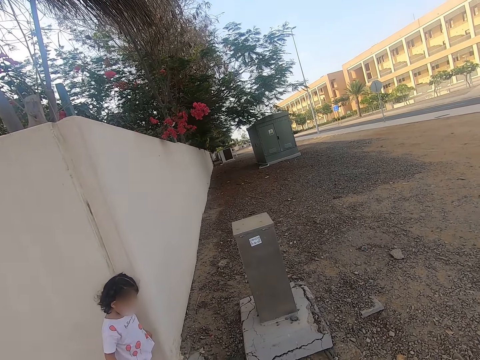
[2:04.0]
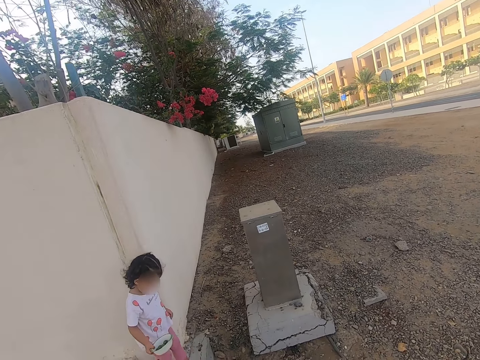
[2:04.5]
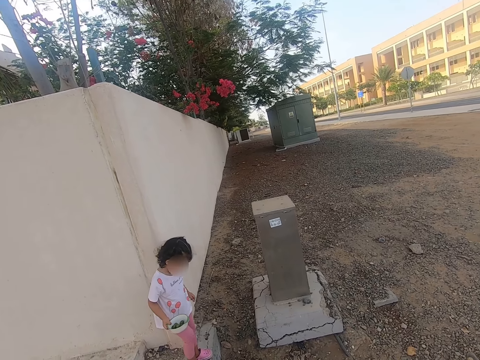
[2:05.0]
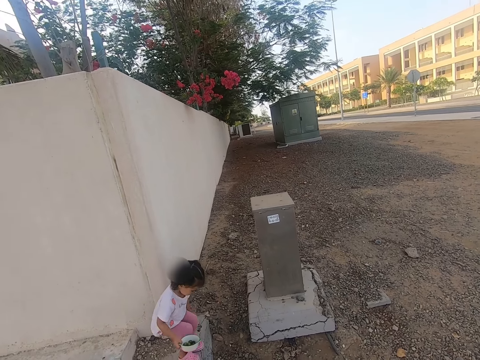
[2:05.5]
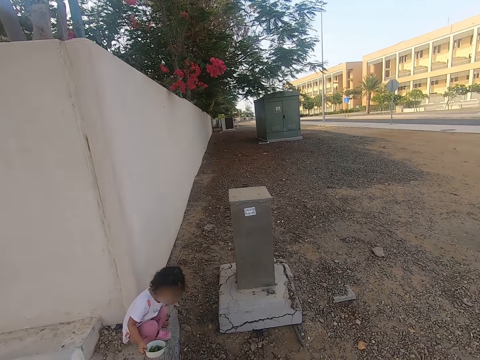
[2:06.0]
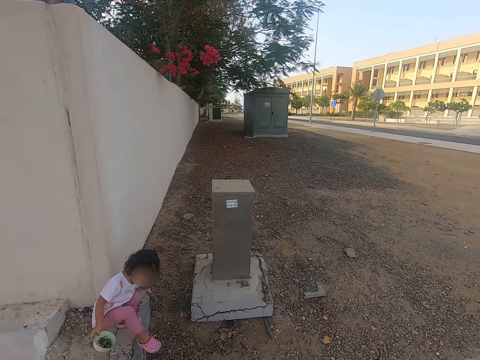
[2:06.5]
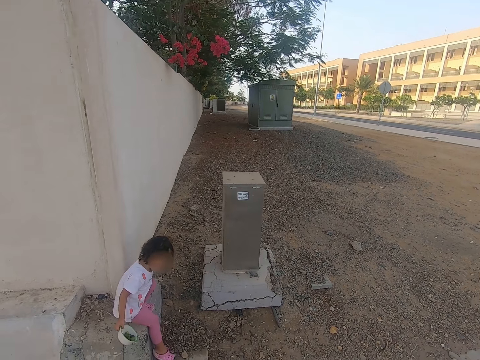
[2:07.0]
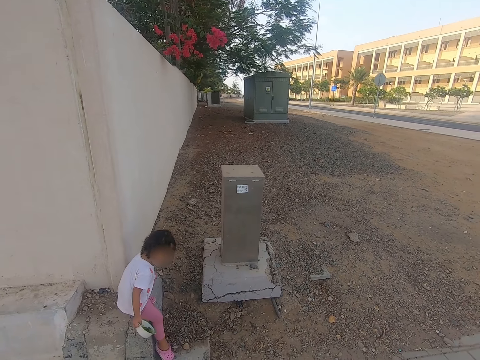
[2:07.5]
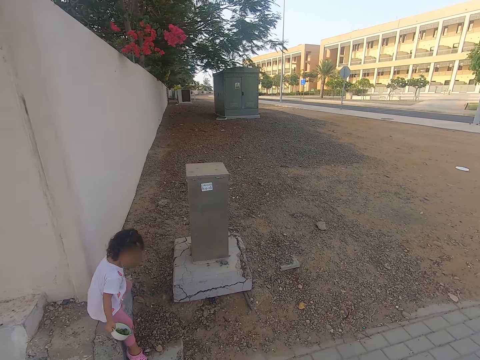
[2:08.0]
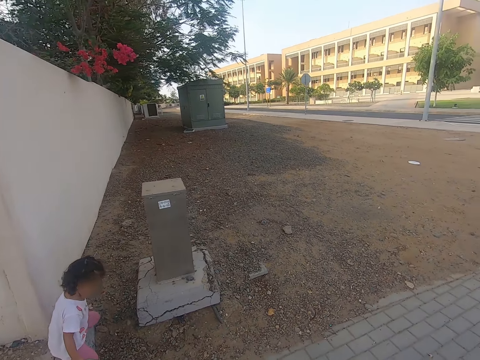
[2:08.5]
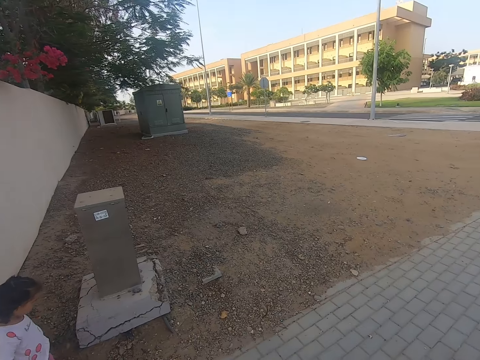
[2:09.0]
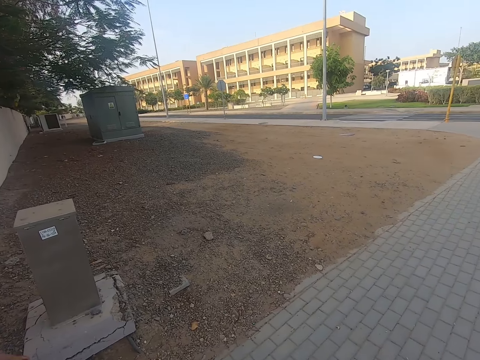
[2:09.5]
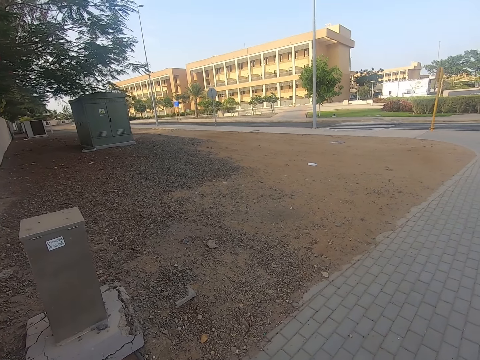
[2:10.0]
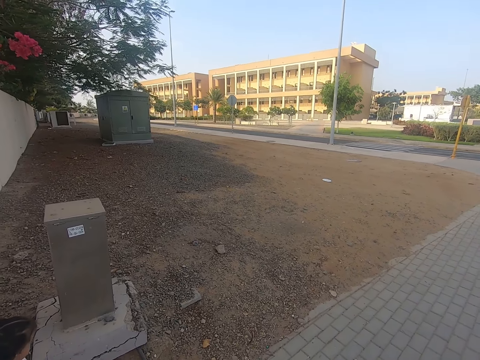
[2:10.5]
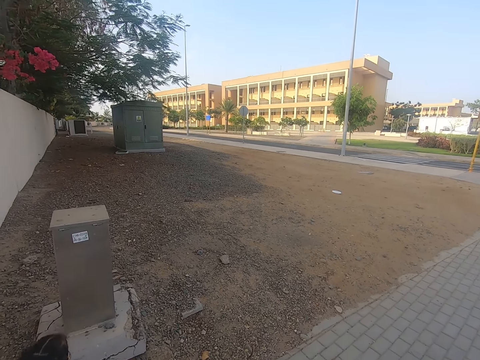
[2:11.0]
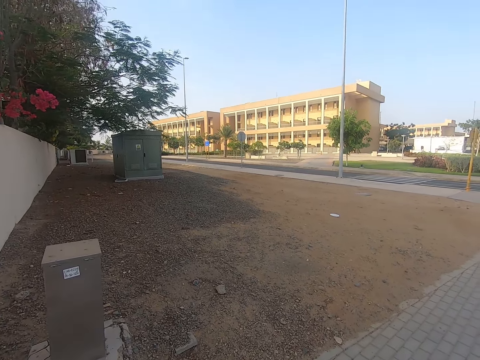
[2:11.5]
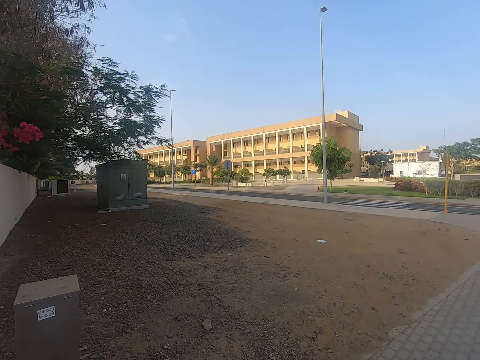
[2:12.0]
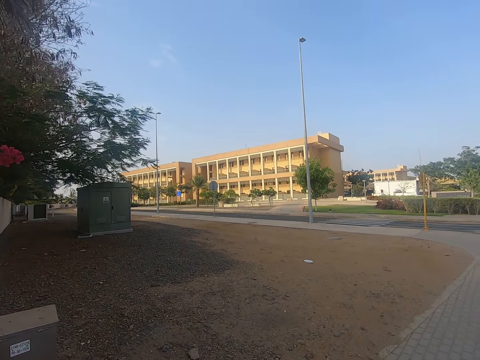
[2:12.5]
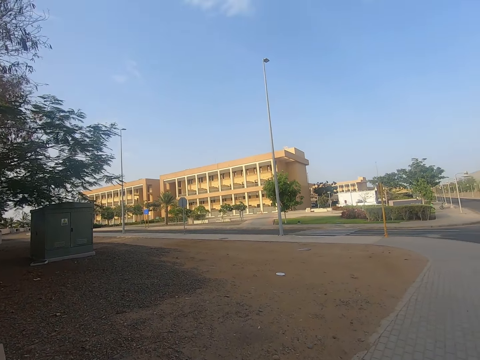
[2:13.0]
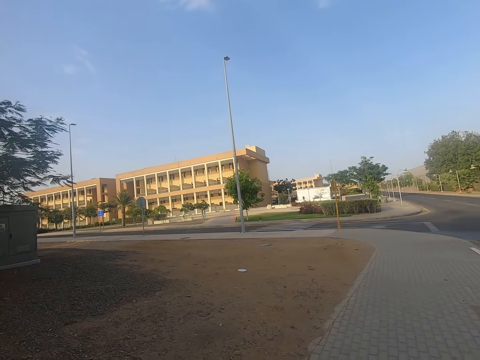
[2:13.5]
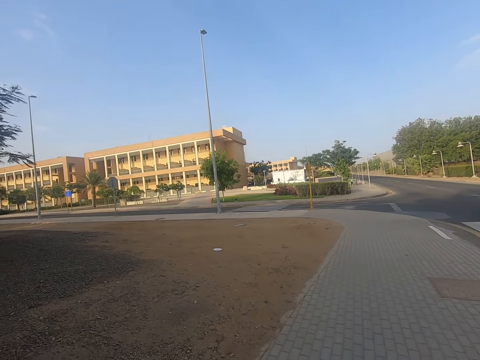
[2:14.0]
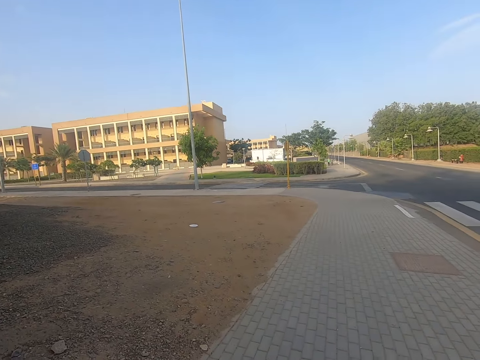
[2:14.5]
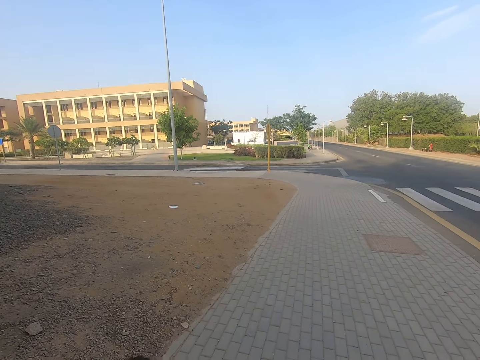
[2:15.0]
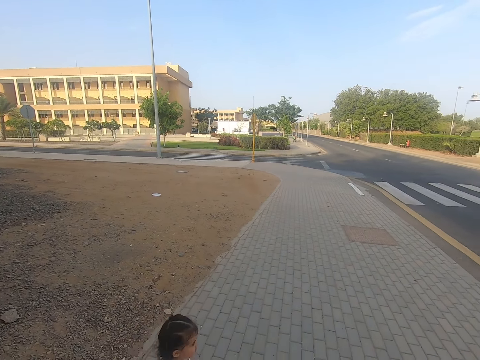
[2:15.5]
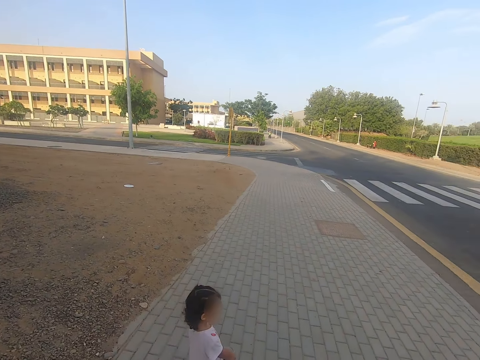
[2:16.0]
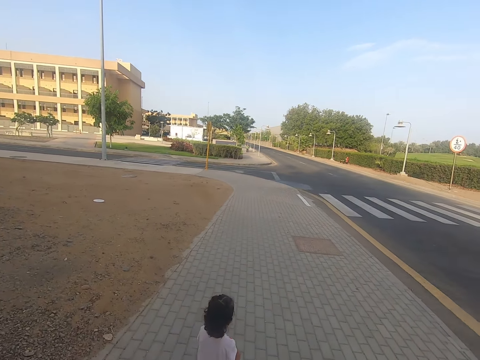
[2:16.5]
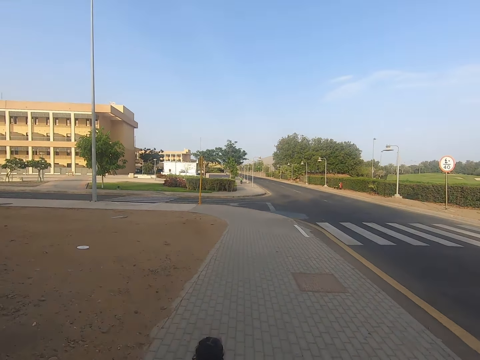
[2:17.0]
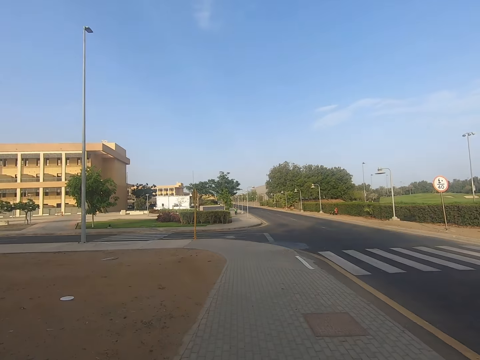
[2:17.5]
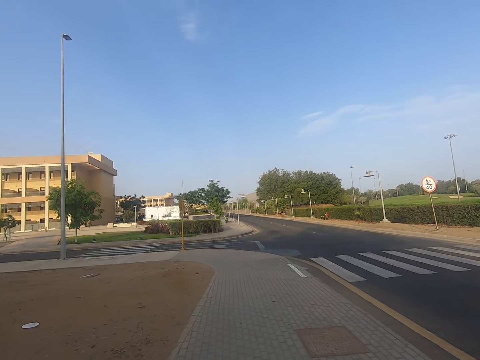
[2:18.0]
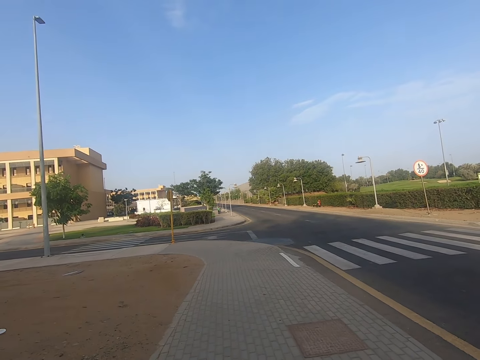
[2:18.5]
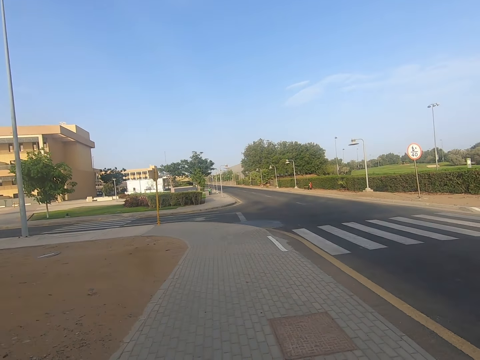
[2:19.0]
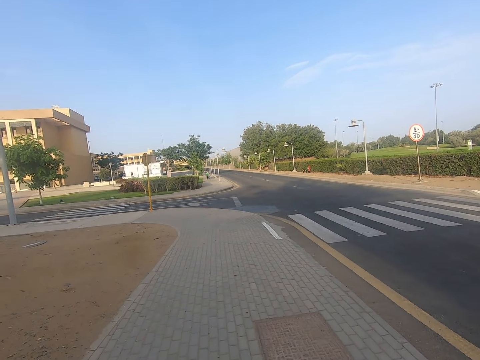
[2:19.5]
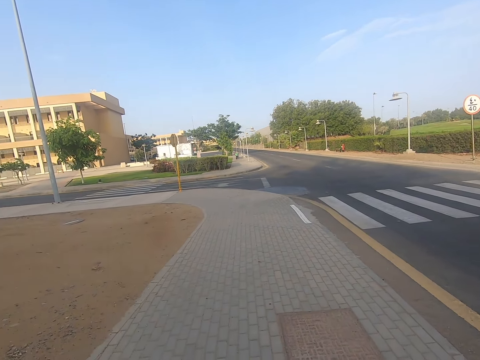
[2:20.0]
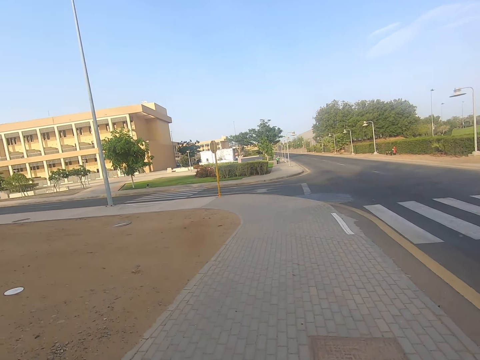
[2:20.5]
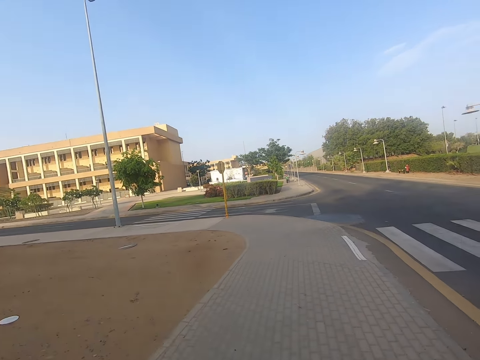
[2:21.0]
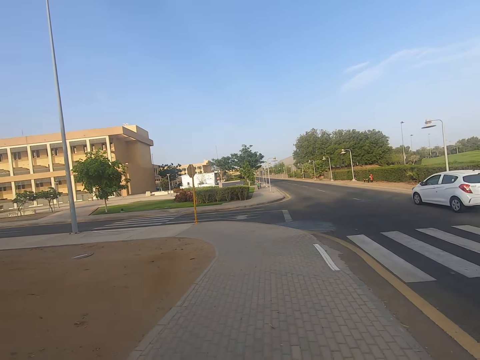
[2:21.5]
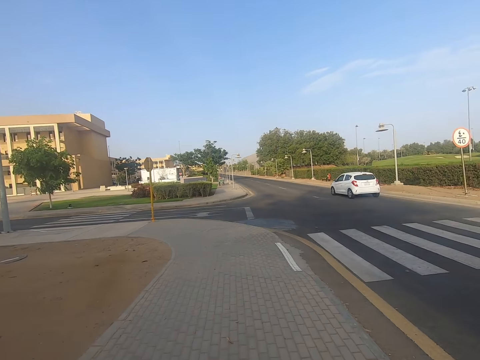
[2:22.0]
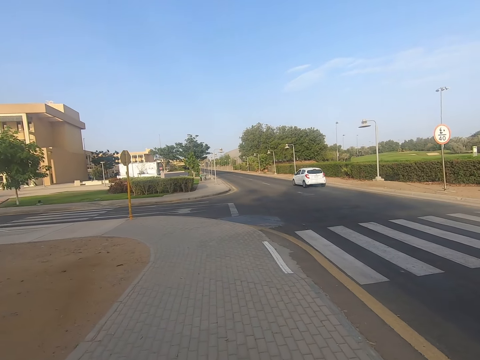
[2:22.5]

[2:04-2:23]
The camera wearer walks in the sidewalk. A girl walks along the pavement. The camera wearer walks in the sidewalk. The girl walks in the sidewalk. The camera wearer walks in the sidewalk. They move the camera around.

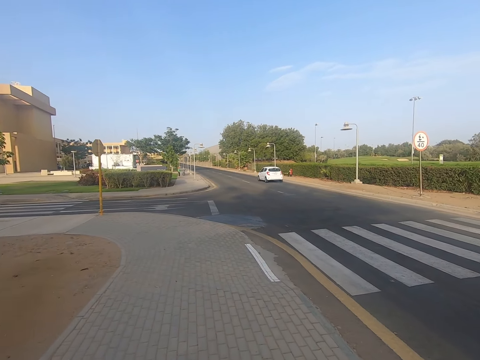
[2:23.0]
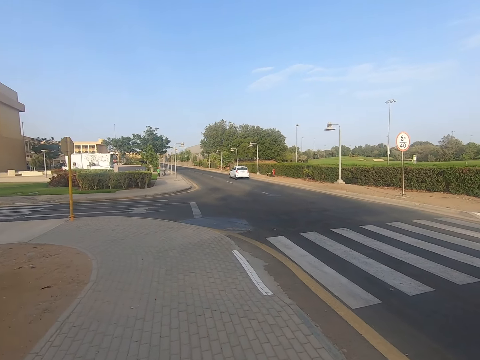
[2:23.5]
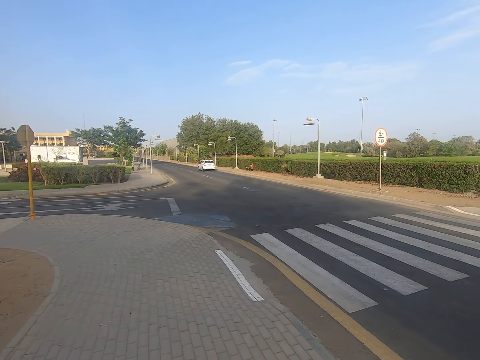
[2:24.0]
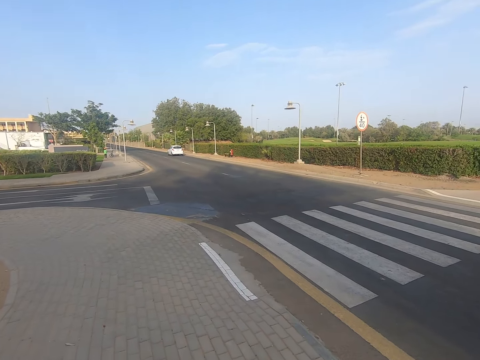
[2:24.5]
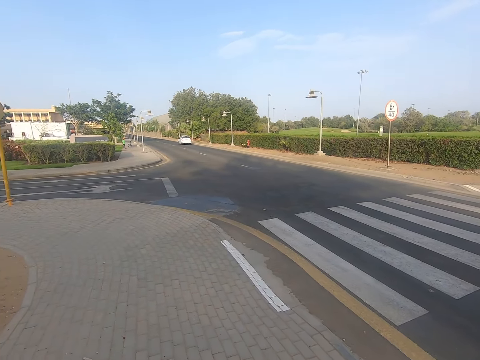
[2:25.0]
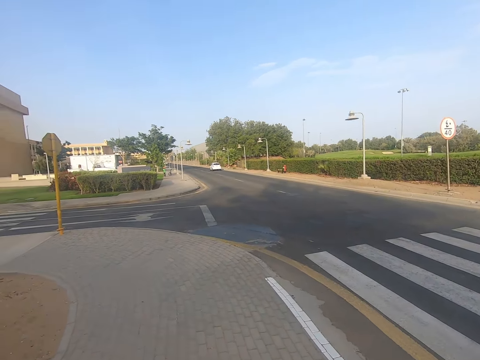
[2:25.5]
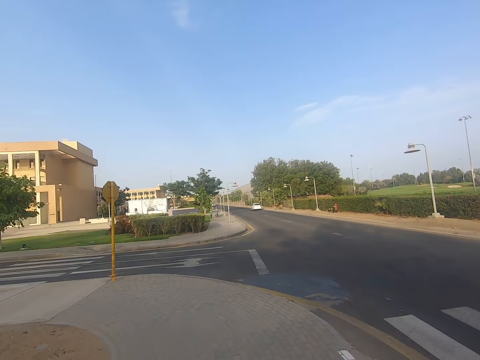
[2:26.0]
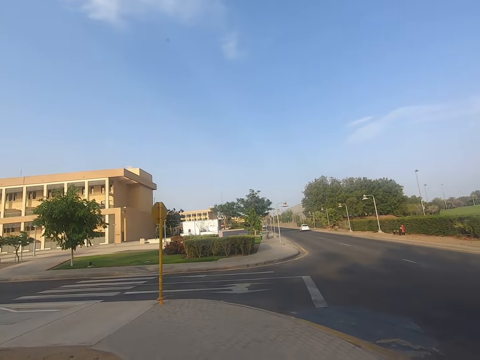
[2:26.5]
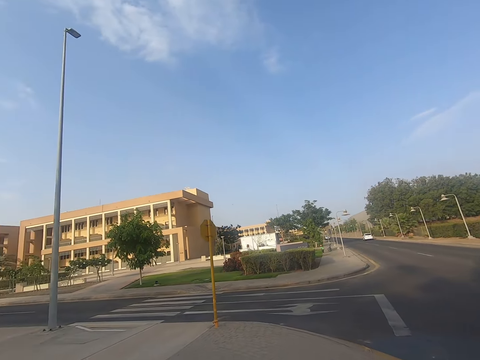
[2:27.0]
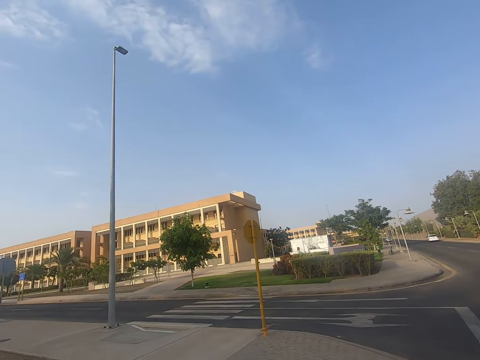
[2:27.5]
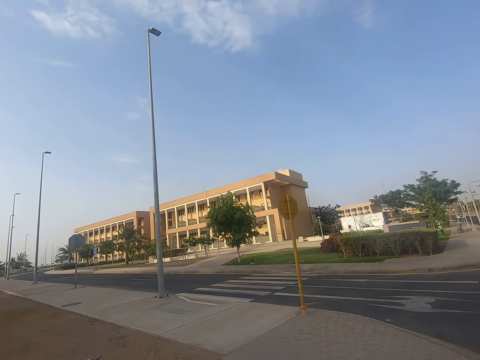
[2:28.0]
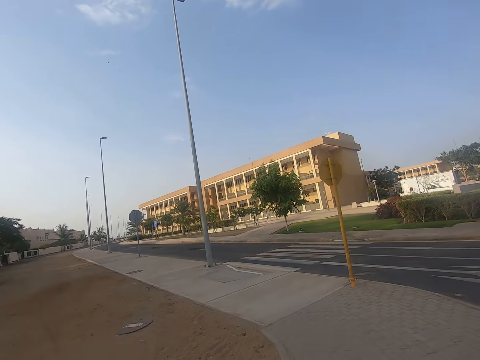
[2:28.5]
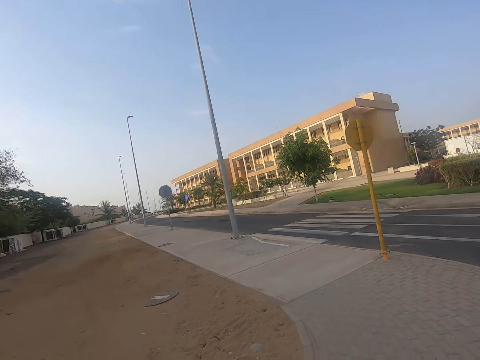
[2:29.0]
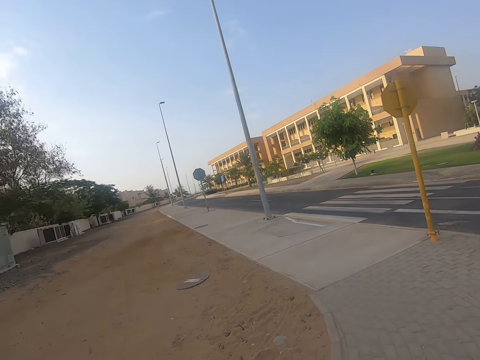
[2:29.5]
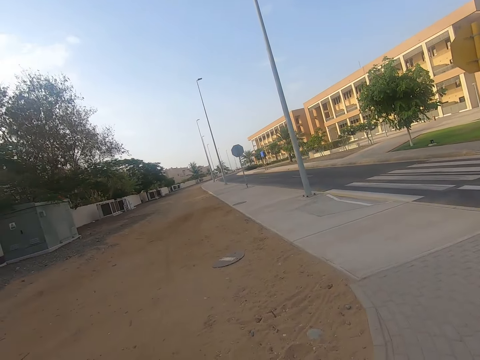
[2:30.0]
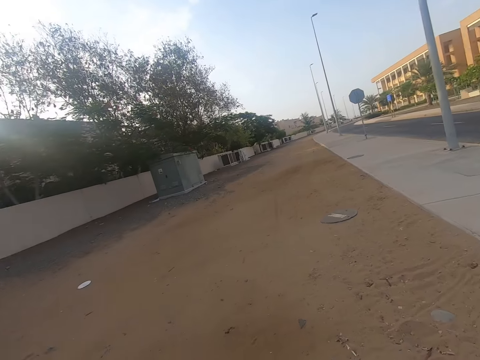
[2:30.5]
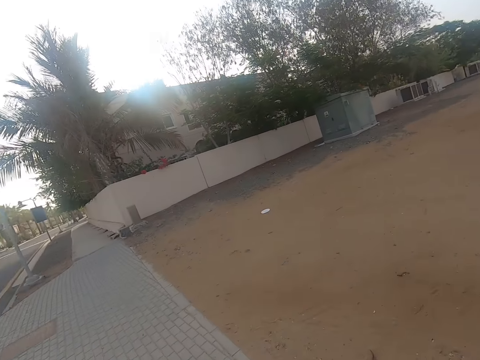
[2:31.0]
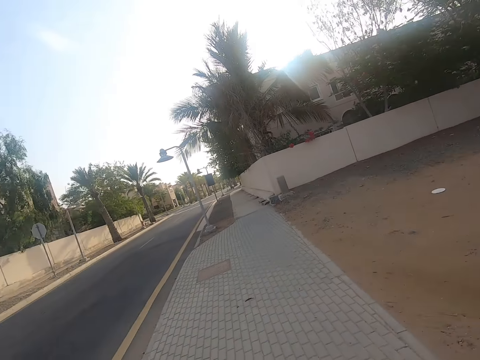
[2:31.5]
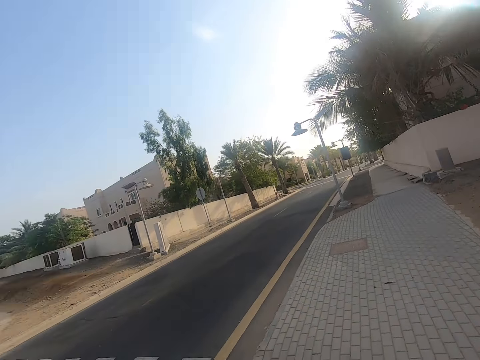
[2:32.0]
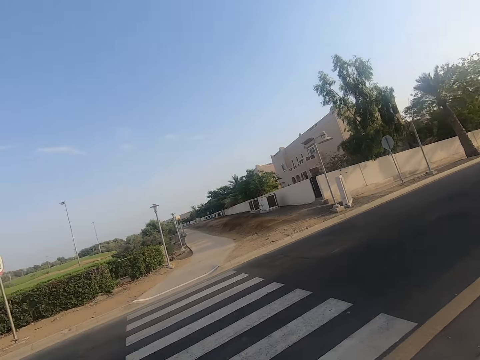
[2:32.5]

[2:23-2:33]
The camera wearer looks around.
